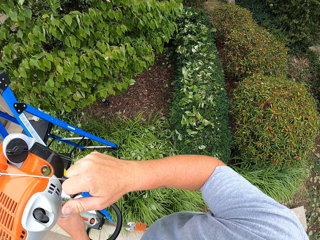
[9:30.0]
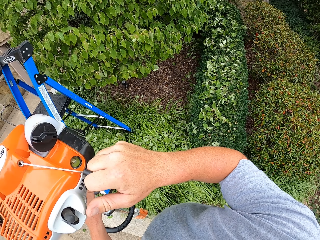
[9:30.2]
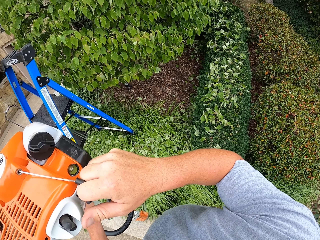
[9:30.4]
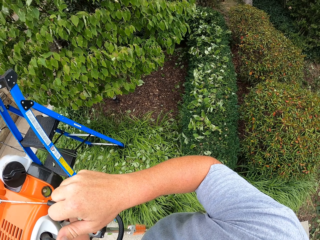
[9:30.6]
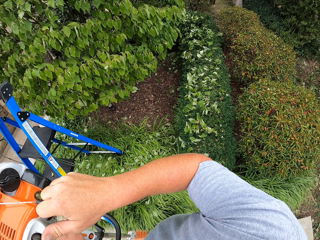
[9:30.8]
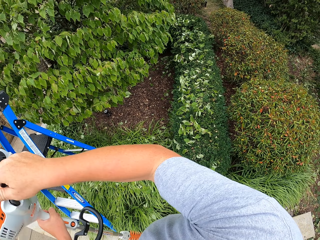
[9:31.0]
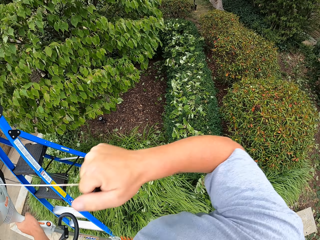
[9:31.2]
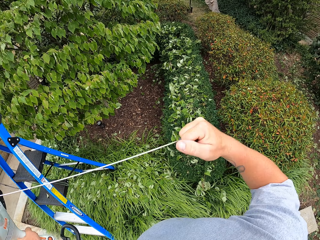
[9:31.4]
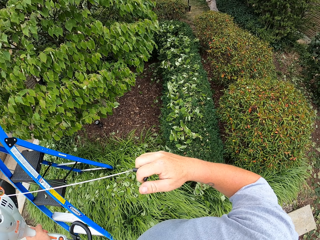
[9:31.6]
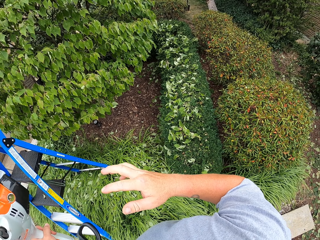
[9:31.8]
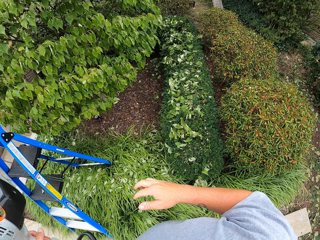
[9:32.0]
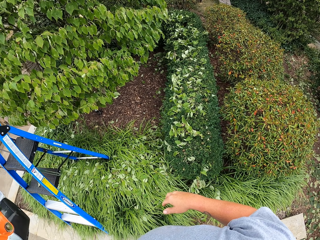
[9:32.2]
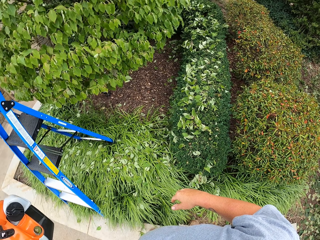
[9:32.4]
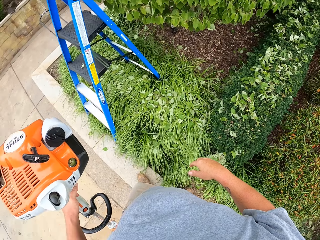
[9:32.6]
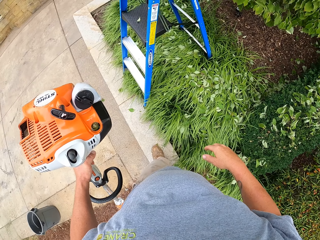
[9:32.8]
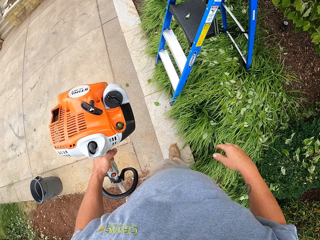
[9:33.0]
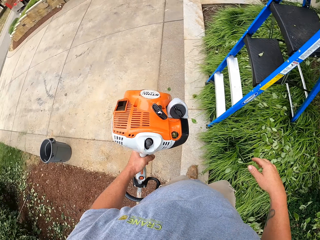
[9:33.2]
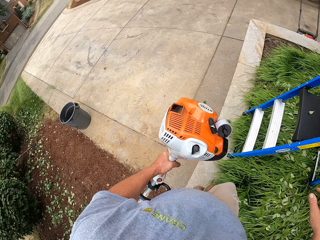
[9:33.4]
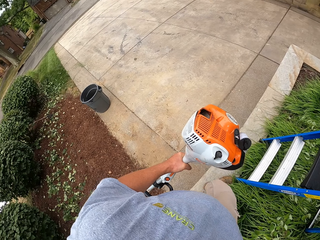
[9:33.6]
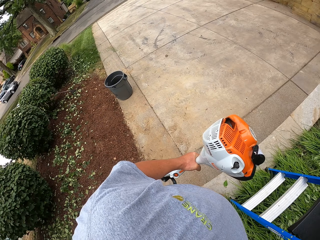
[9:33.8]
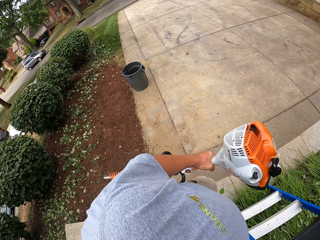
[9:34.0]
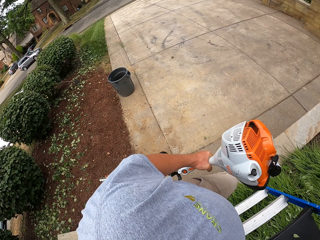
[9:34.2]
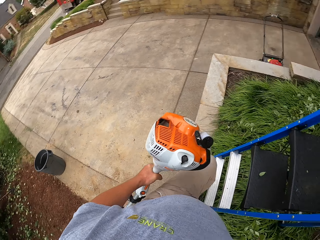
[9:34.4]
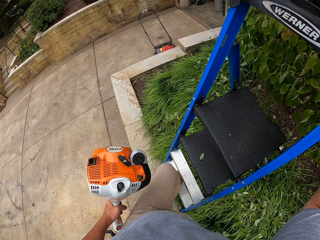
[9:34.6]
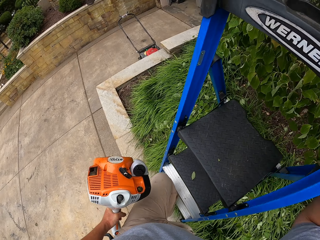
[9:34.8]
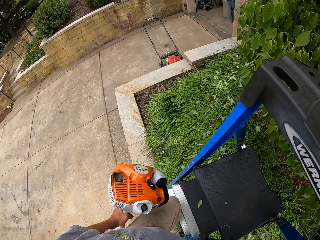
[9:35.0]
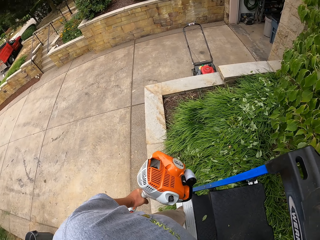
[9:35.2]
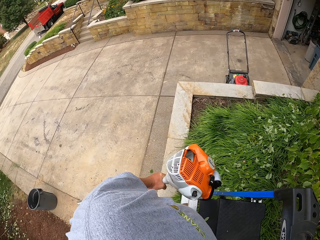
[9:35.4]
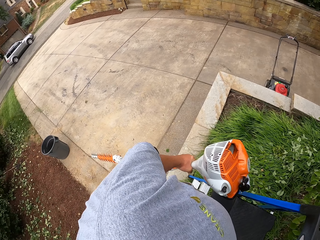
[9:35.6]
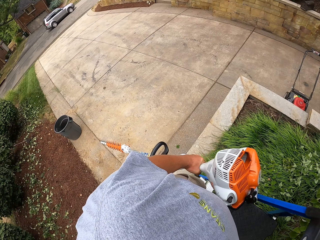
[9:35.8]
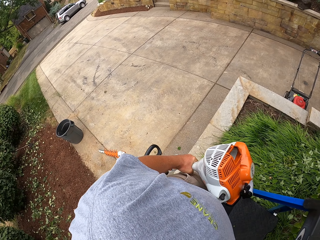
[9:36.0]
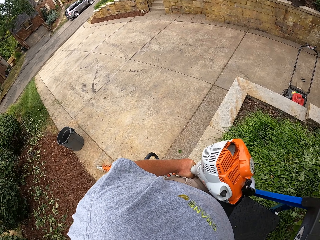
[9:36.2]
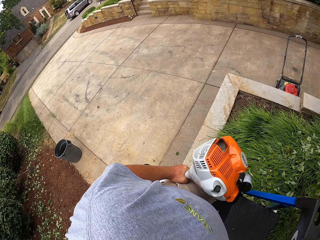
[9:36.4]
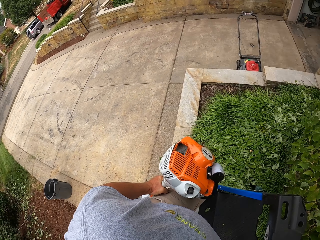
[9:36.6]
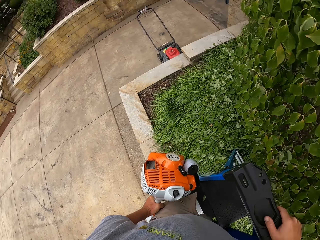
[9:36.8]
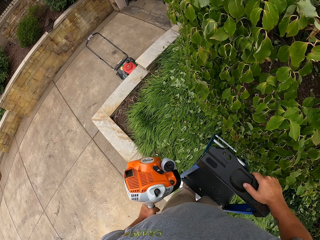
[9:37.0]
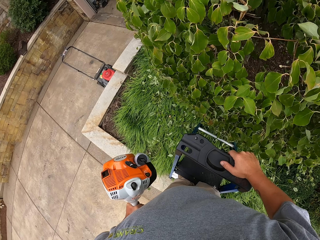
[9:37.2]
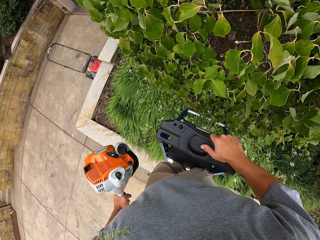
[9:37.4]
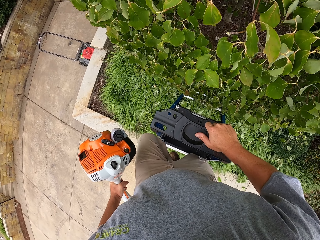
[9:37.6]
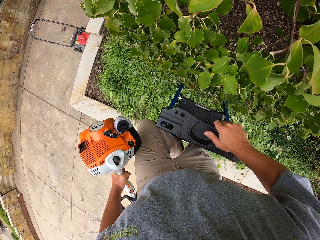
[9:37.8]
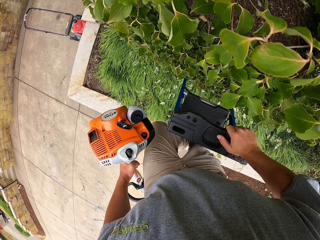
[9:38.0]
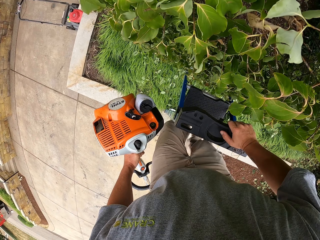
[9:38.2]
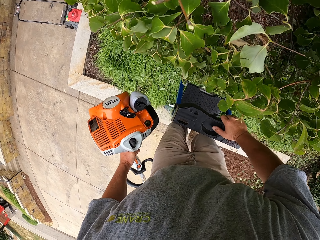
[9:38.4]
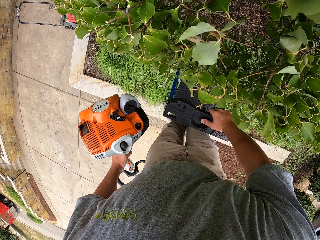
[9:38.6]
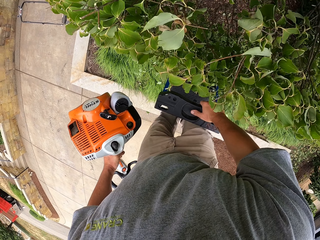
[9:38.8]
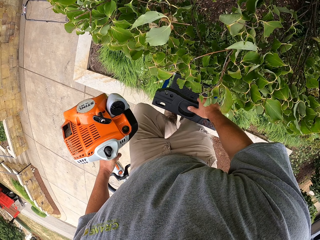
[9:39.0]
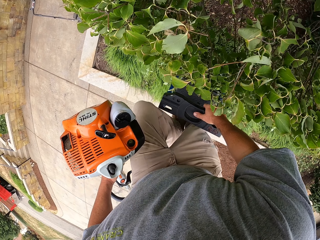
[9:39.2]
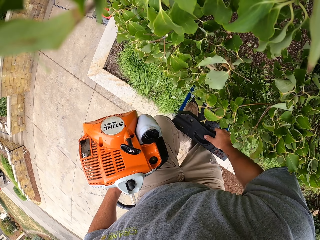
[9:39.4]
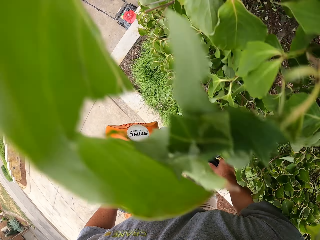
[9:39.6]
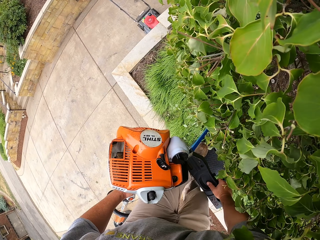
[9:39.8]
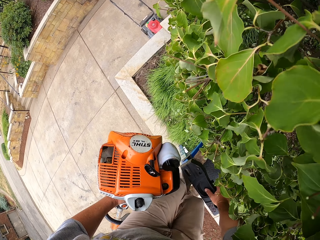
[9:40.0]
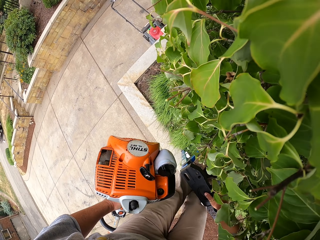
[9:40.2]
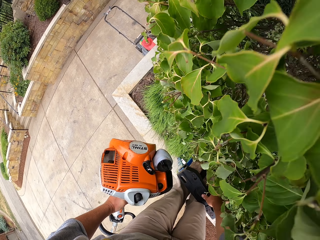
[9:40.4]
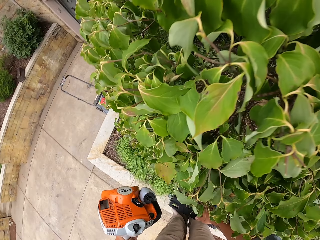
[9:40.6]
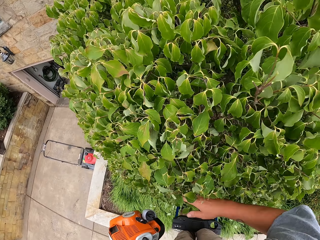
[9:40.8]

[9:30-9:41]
The camera wearer pulls the hedge trimmer starter. They release the starter. They climb the ladder.

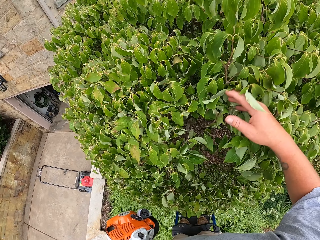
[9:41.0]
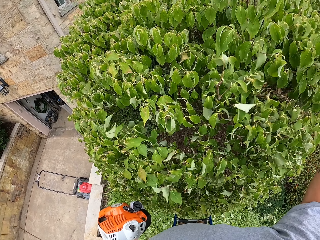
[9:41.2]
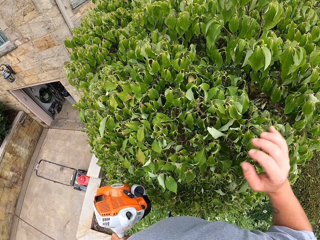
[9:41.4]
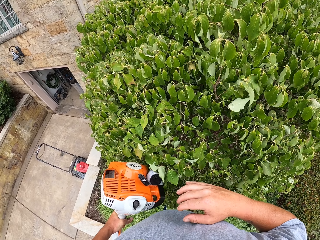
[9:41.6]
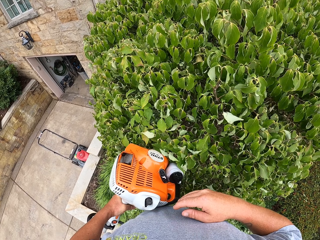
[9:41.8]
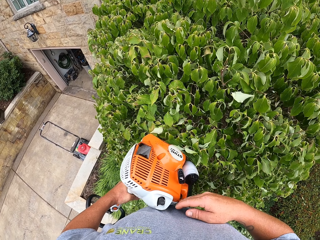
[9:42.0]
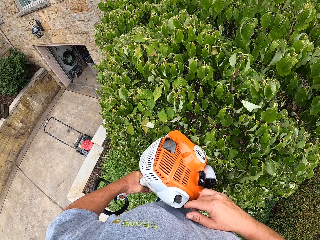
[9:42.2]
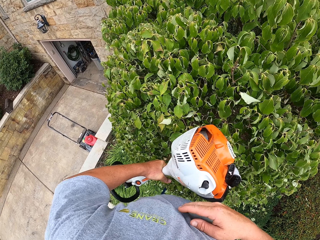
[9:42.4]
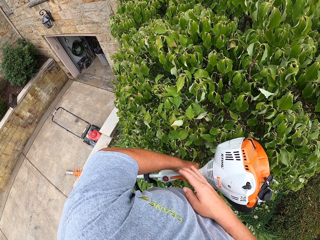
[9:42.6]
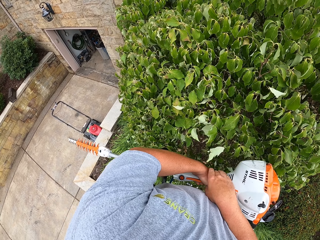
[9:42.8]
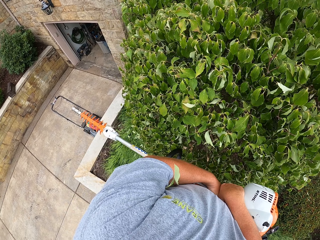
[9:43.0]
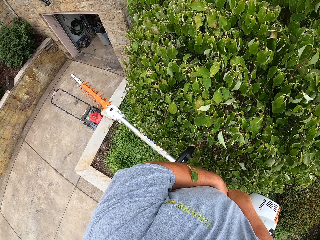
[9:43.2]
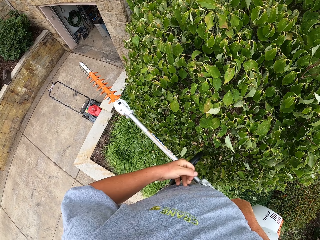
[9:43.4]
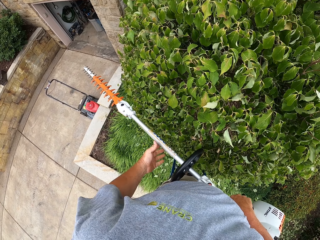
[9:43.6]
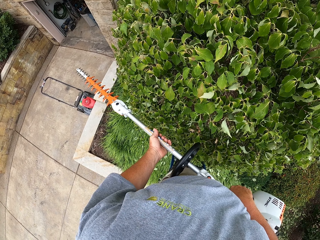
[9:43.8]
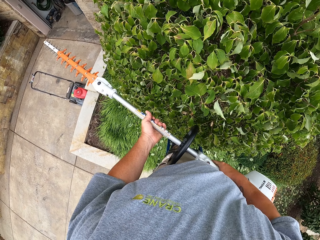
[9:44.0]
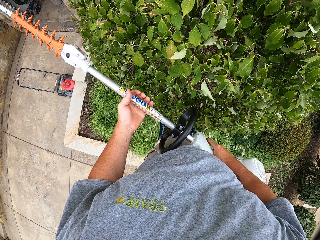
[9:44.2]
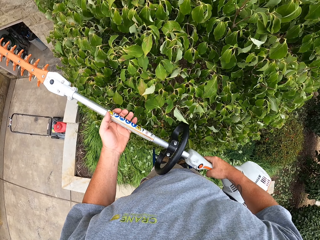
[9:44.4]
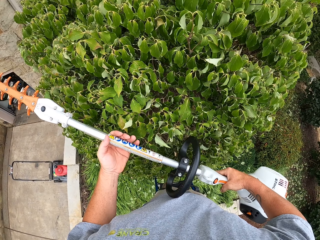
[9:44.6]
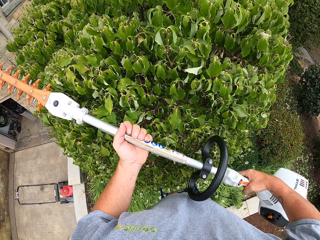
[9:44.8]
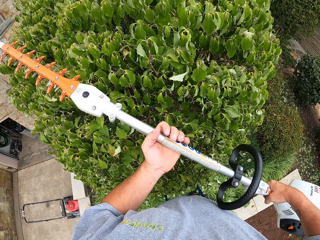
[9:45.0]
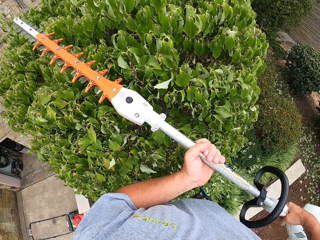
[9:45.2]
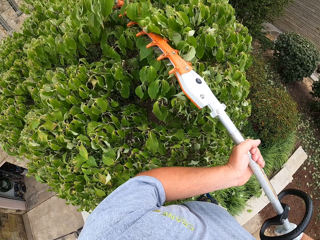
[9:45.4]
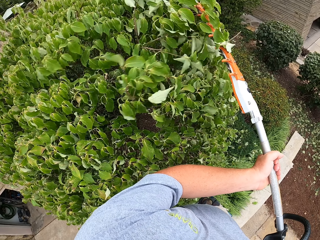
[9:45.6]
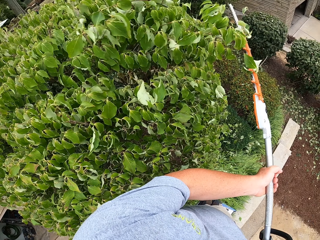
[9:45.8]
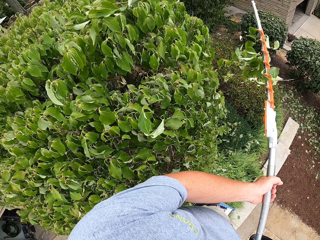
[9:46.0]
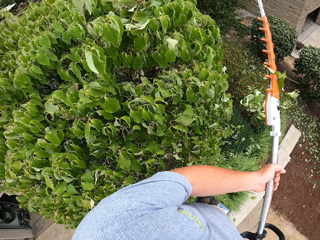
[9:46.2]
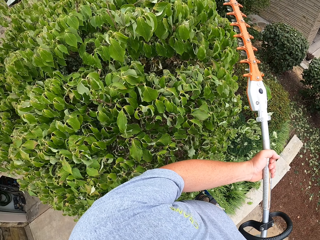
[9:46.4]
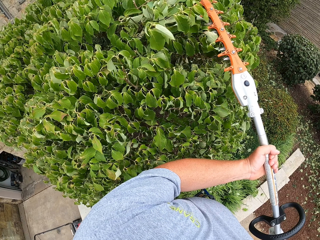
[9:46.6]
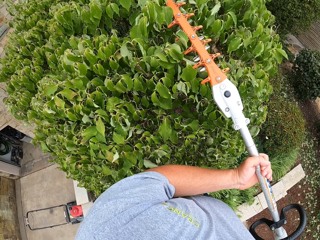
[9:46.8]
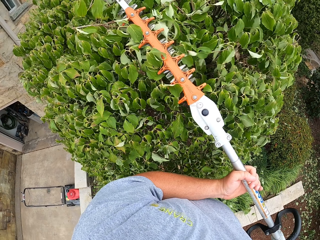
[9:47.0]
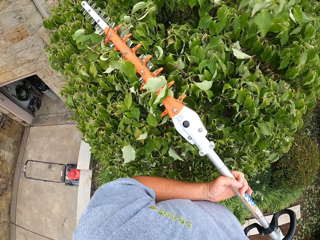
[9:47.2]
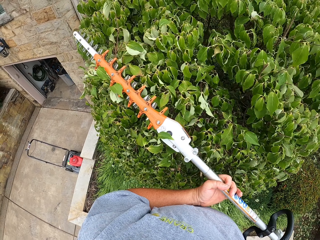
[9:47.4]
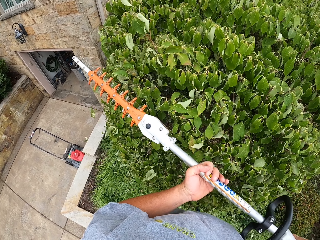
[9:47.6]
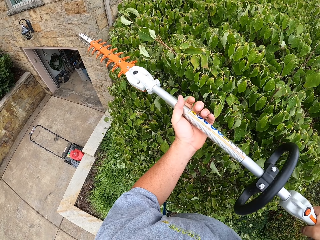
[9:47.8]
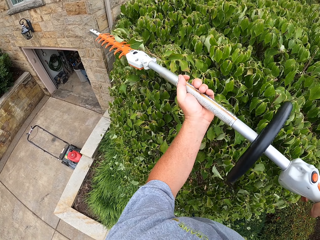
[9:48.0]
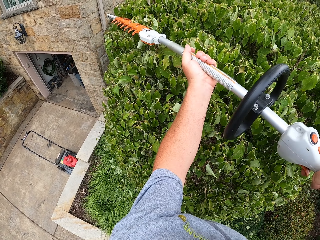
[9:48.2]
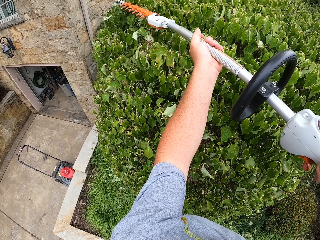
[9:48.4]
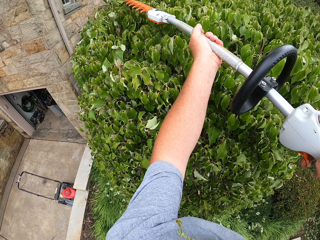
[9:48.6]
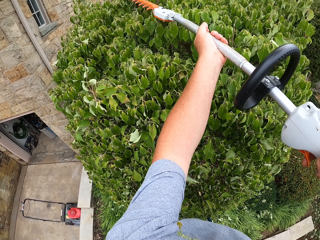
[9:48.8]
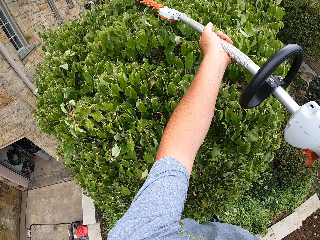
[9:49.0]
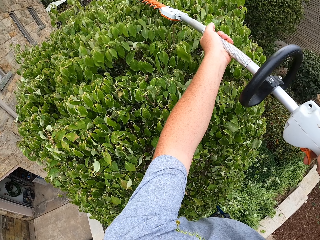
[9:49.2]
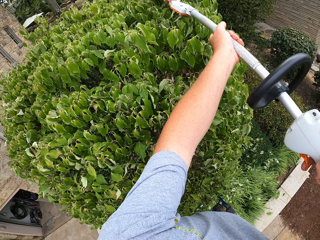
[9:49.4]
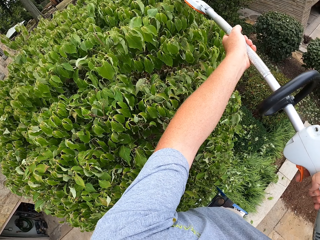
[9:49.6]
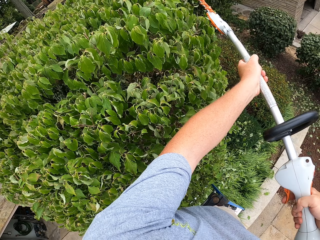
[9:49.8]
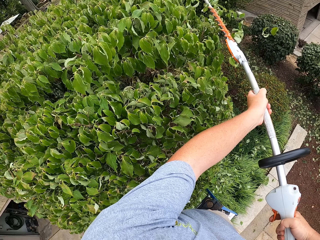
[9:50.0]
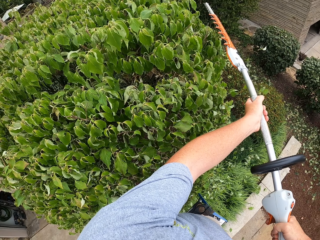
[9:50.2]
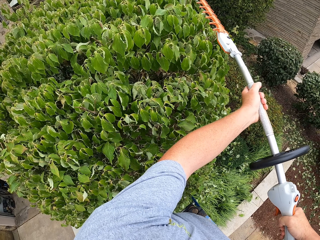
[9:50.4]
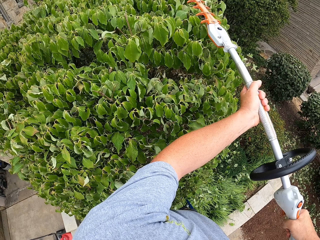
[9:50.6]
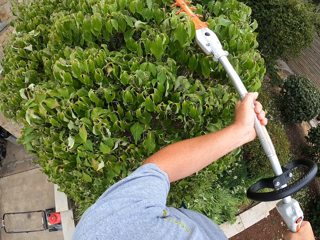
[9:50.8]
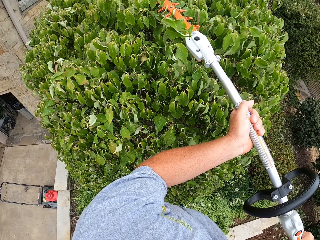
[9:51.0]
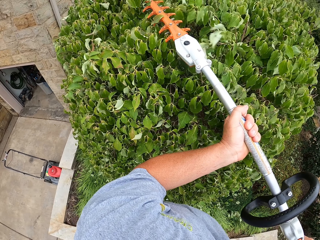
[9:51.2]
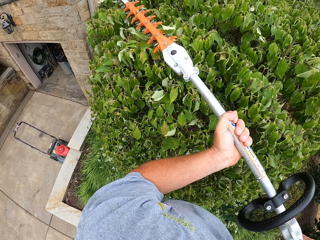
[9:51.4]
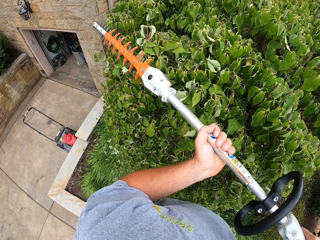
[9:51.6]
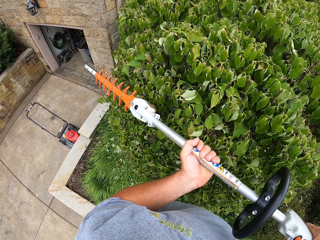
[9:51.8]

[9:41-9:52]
The camera wearer adjusts the hedge trimmer. They trim the shrub with the hedge trimmer.
